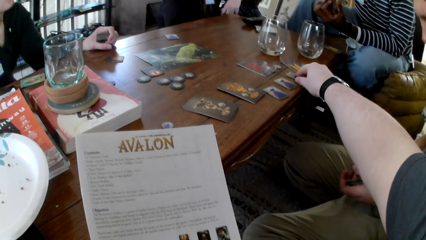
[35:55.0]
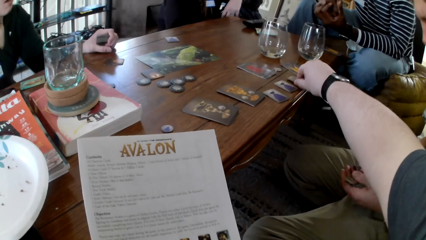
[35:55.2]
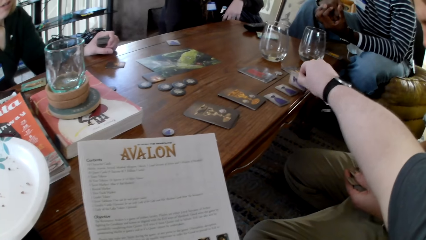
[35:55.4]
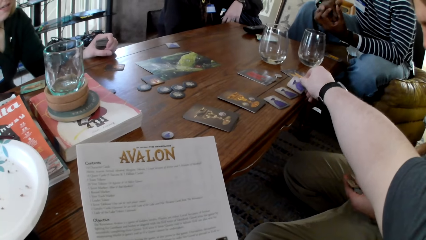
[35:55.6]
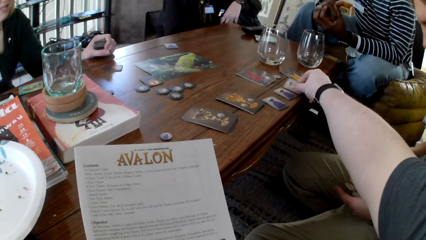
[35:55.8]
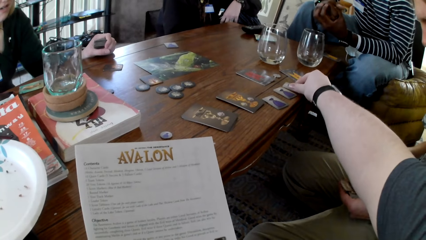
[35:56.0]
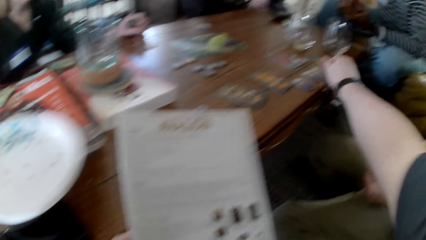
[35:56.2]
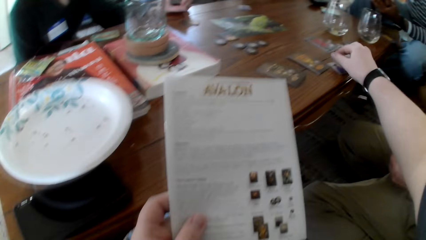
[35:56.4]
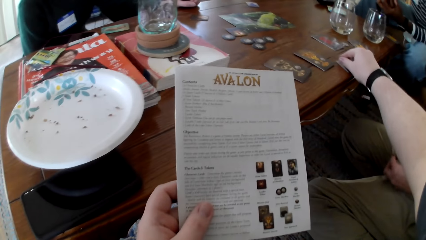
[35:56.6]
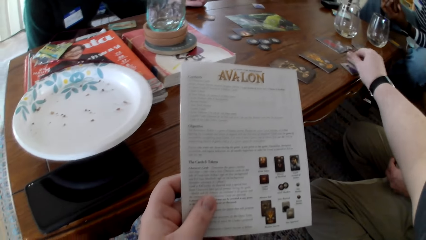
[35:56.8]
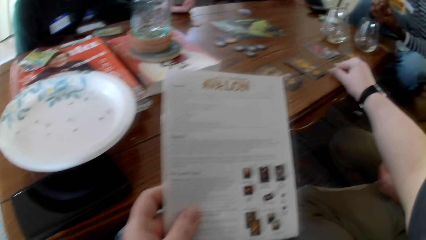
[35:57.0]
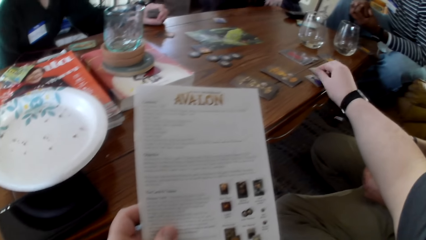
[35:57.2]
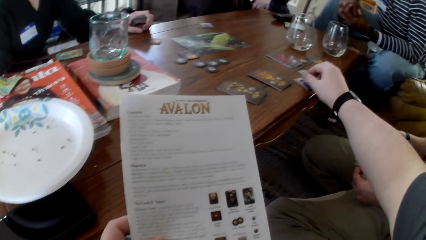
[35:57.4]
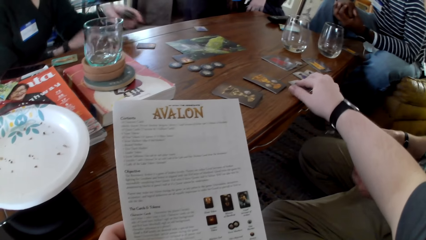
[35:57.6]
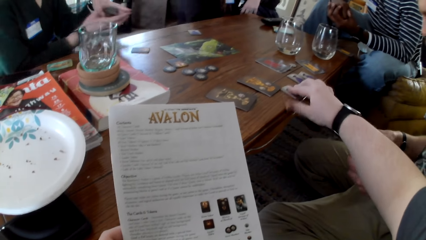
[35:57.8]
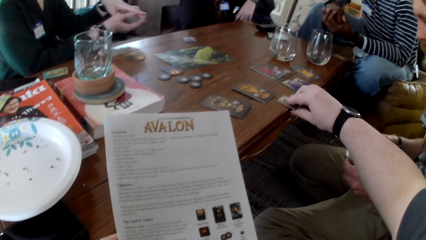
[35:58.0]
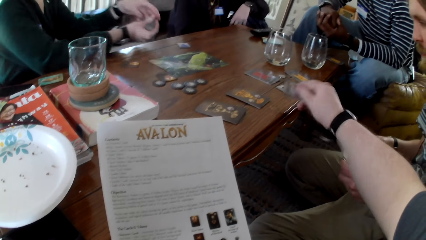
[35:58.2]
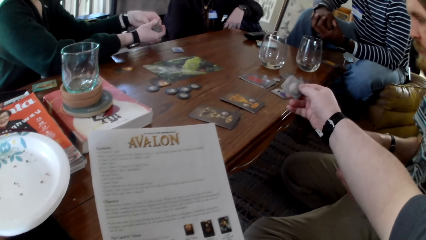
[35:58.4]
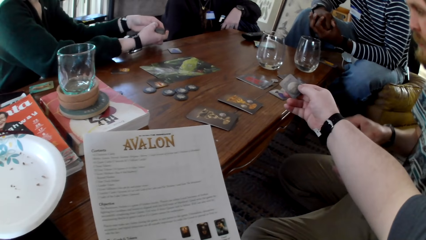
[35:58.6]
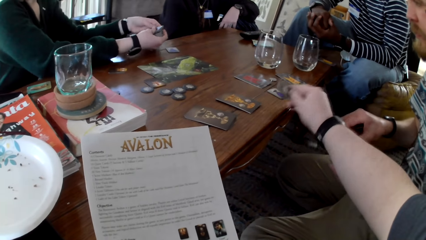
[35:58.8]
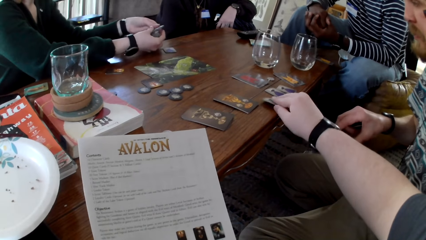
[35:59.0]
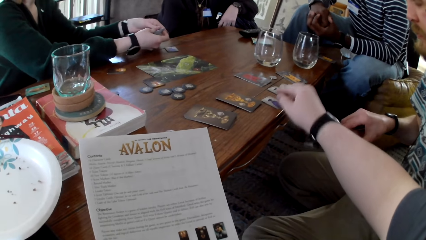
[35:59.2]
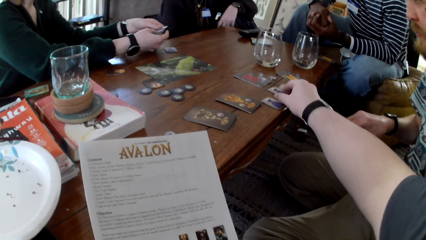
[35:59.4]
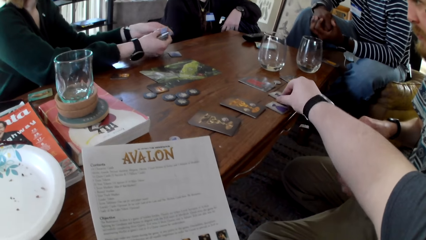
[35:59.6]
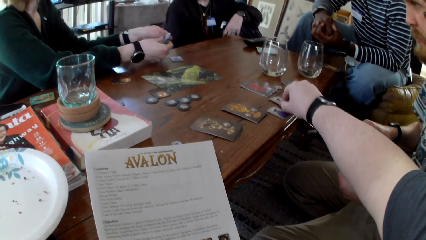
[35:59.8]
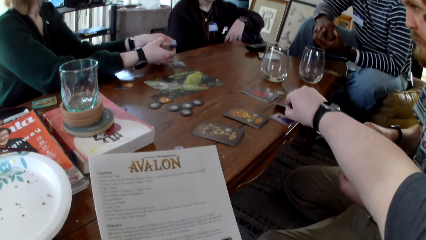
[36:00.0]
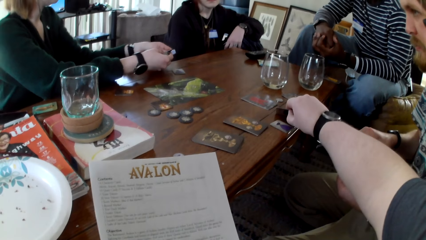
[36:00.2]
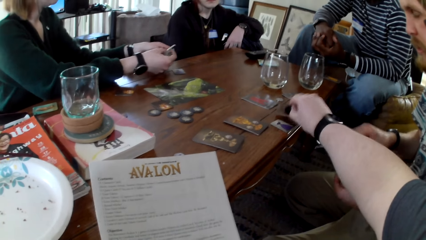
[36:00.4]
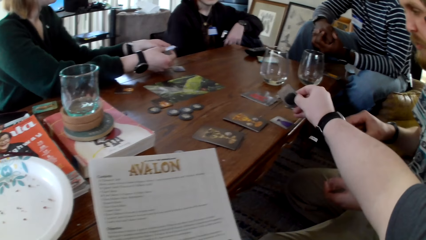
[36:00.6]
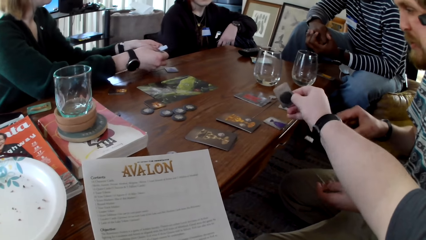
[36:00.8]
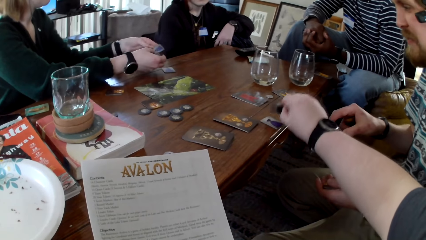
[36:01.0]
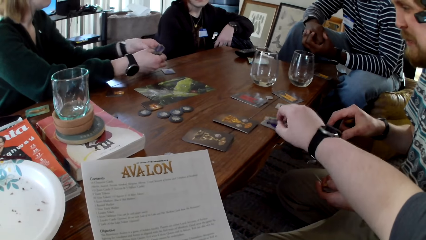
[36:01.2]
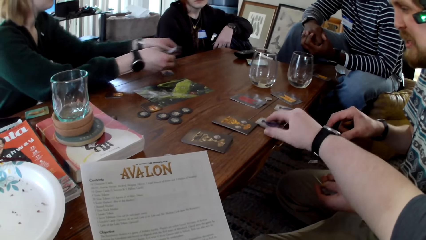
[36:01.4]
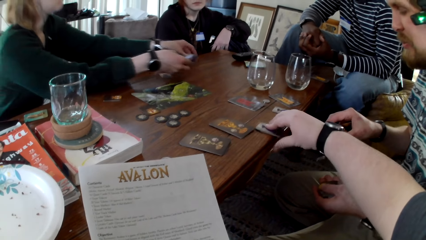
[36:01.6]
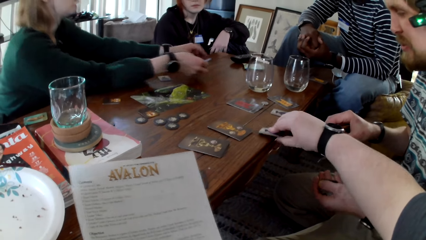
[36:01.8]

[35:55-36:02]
The camera wearer picks a card, puts the card on the table and aligns the cards. They touch the book and pick a card. A woman holds the cards with both hands. The camera wearer checks the card and picks a card. The woman shuffles the cards. The camera wearer touches the cards. The woman touches the cards.

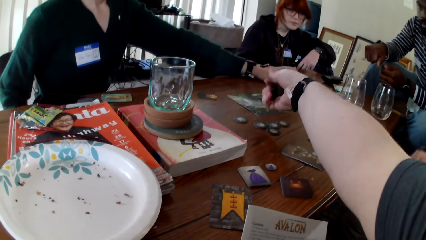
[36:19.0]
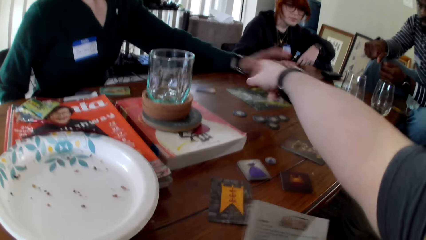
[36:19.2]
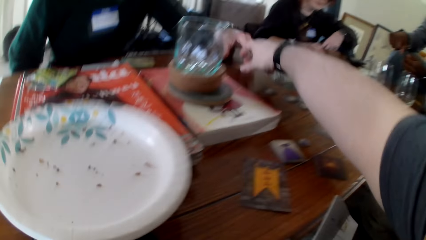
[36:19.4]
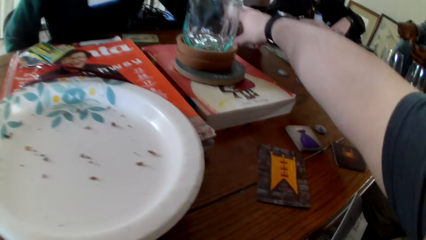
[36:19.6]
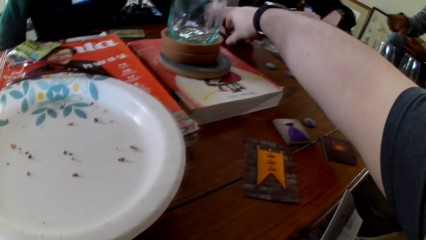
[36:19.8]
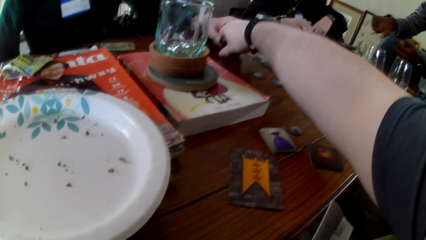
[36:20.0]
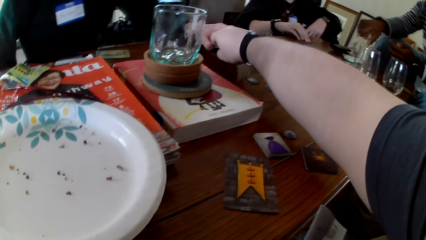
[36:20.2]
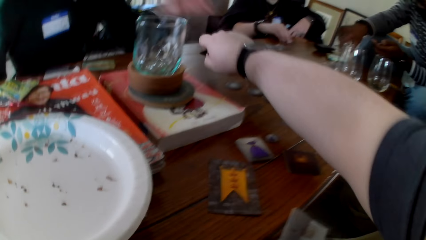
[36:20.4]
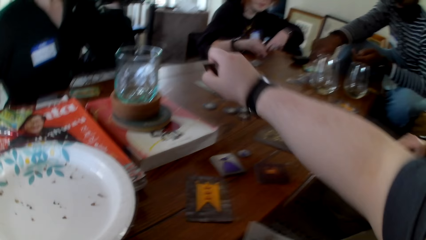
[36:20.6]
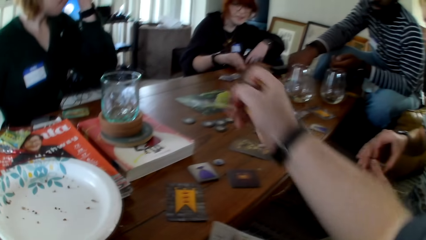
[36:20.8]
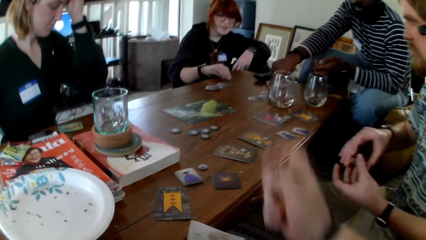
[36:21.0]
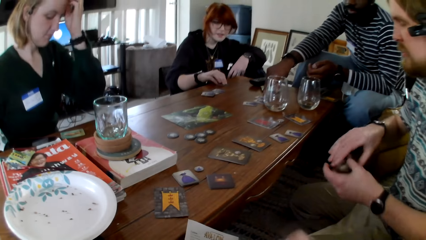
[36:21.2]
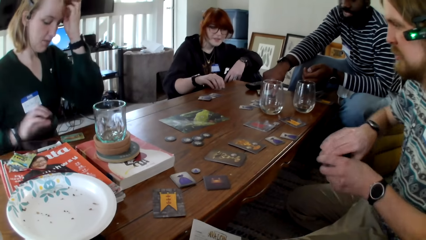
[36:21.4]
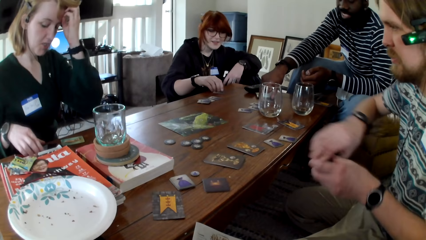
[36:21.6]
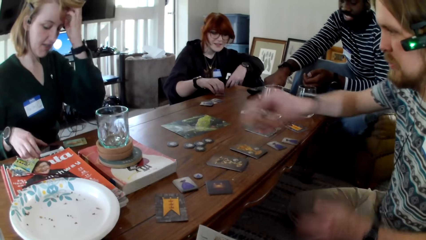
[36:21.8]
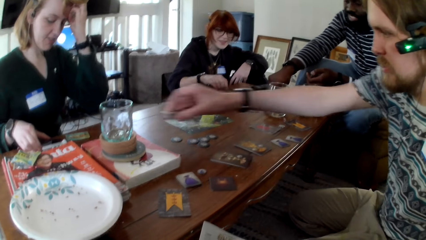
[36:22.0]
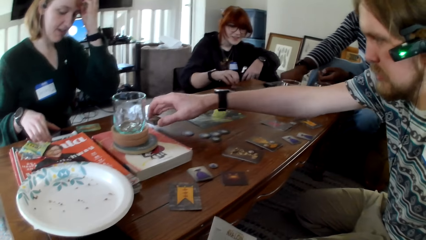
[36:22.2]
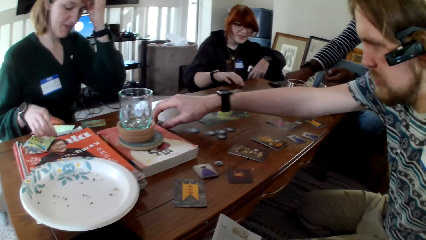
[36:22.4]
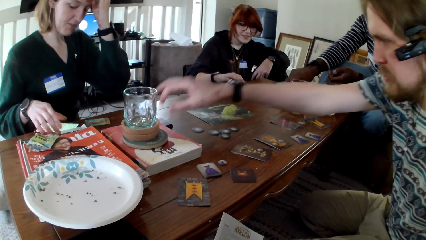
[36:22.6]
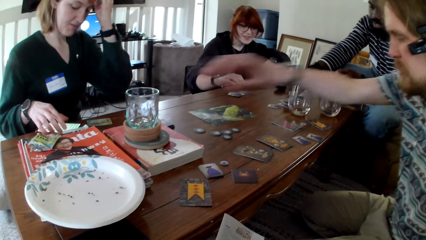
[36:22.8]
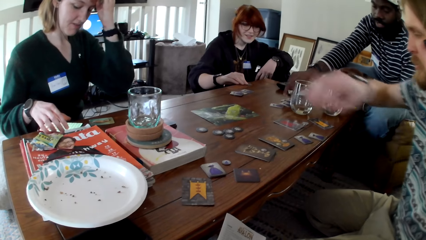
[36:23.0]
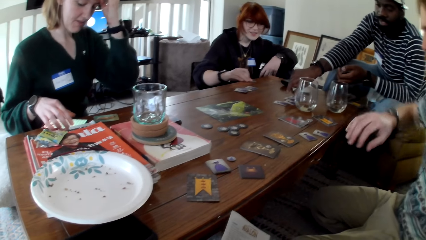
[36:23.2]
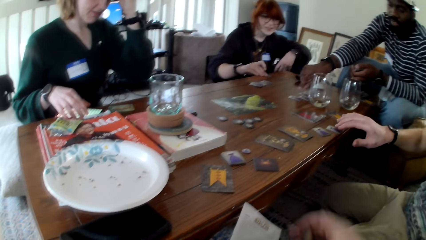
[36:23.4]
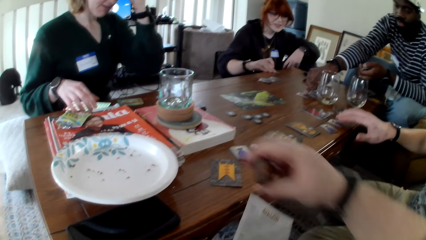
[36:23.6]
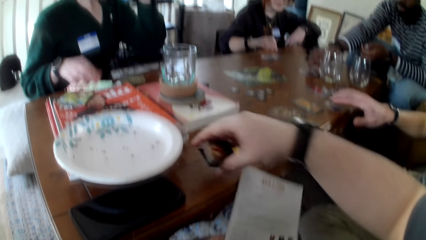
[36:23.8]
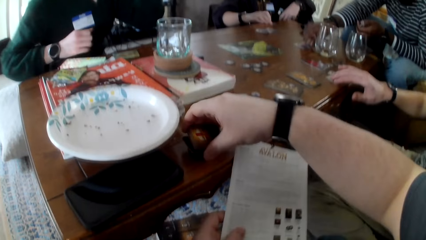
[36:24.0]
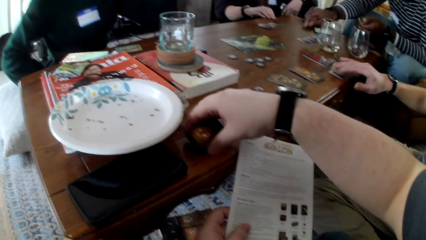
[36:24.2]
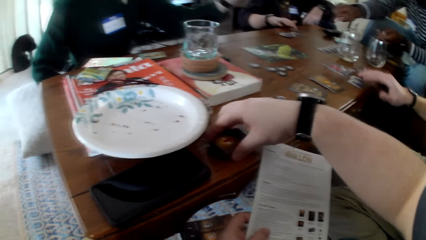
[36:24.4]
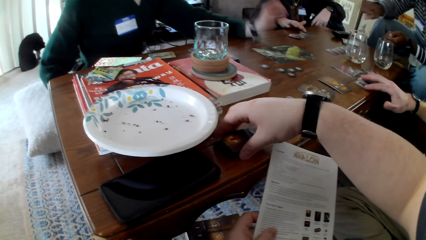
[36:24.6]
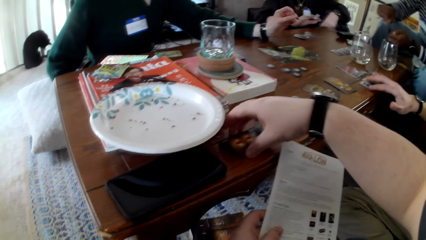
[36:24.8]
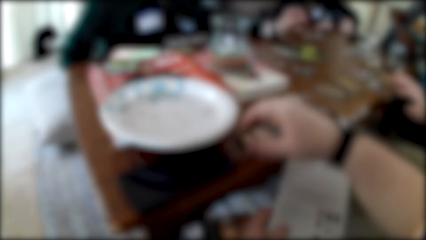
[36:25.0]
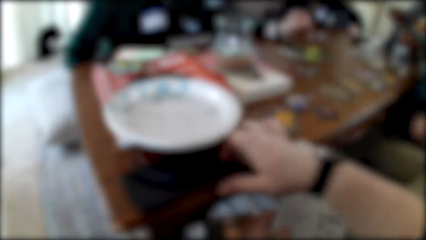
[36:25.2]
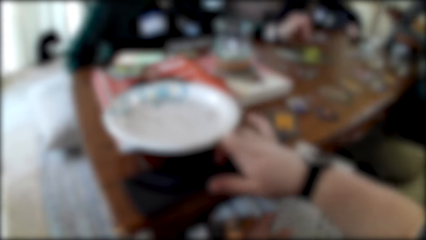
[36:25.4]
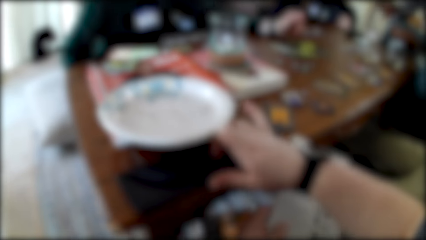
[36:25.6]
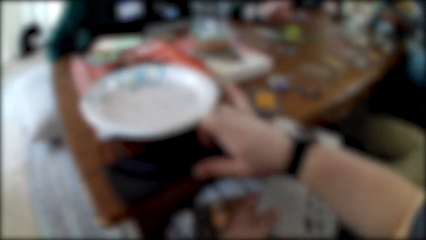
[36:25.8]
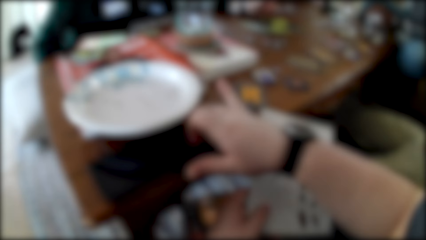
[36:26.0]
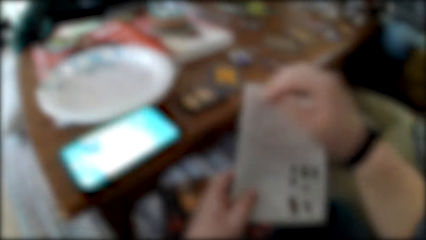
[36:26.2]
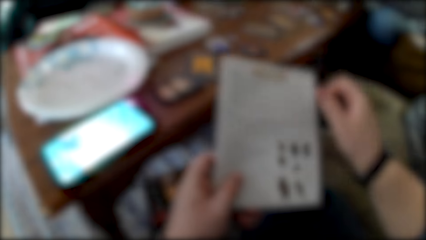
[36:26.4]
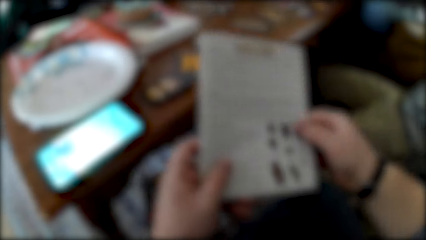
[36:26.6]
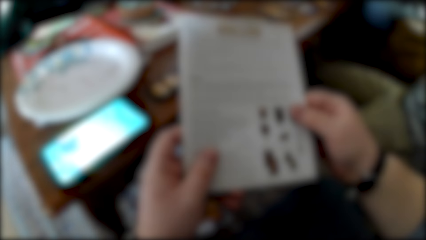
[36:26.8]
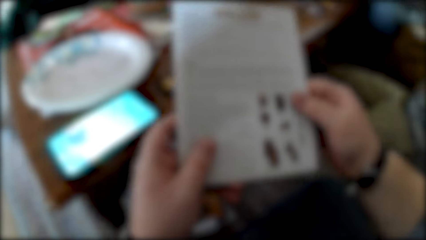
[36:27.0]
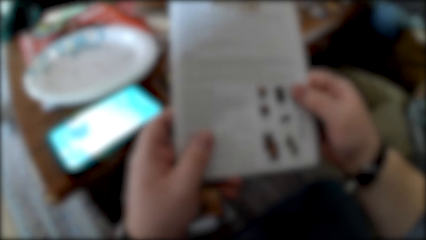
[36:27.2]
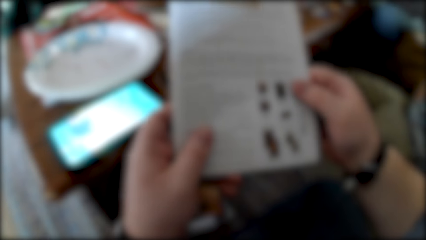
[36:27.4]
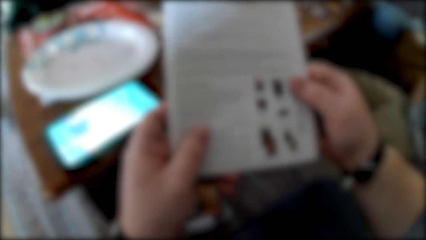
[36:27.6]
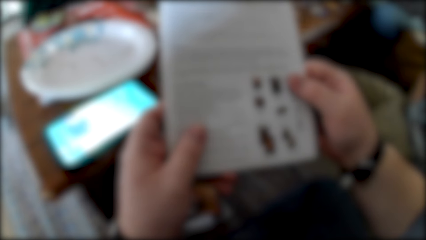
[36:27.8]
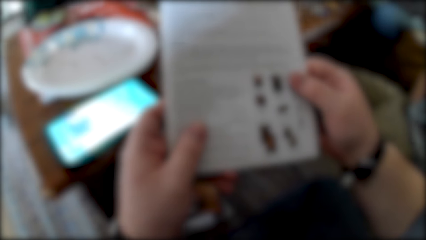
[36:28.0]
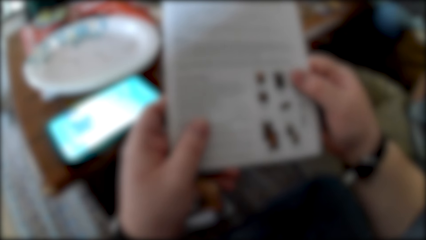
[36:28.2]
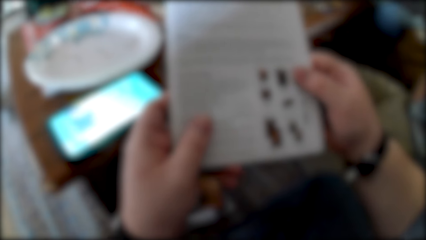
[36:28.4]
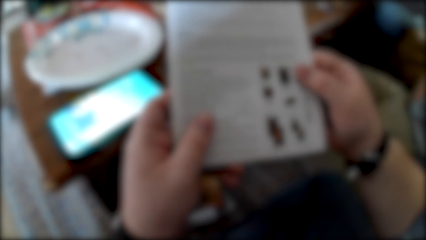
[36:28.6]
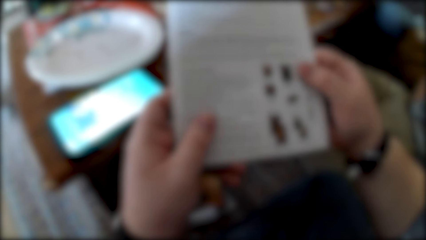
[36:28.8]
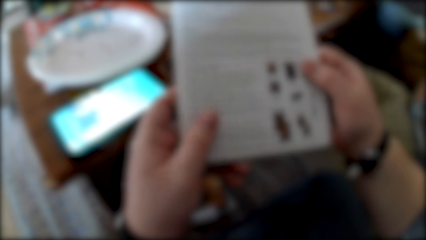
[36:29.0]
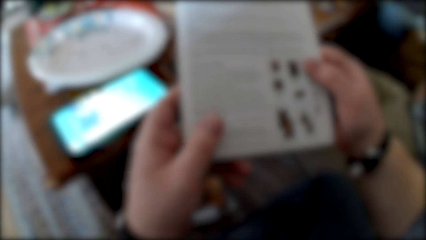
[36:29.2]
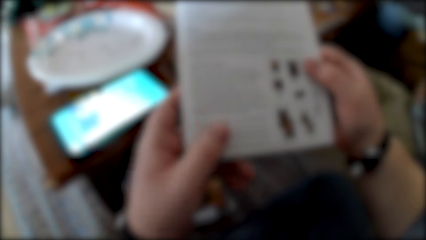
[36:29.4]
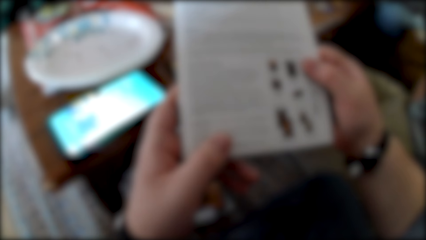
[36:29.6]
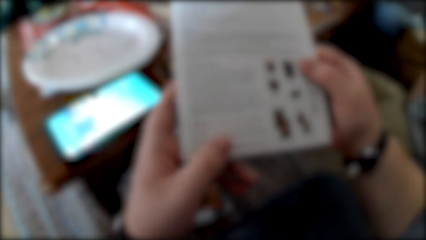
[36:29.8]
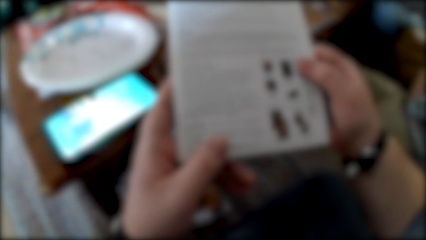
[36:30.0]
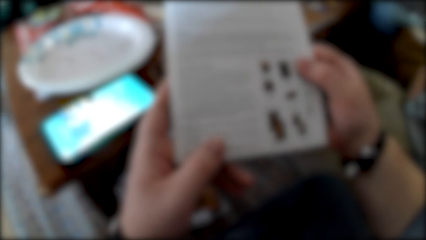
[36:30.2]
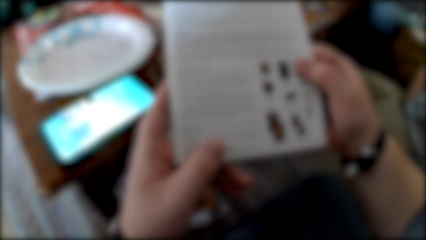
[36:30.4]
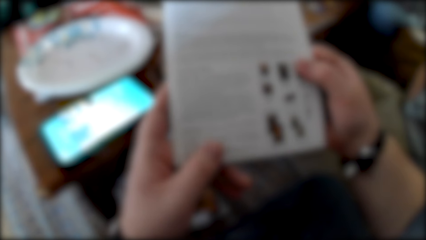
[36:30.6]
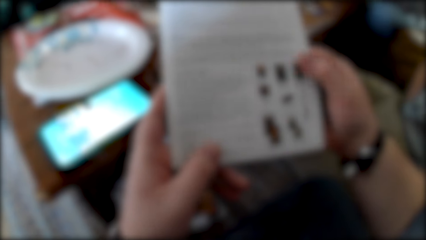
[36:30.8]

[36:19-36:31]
The camera wearer touches the cards and collects the cards. A man aligns the cards, puts the cards on the table and touches the cards. A woman operates her phone. The man pushes the card. The woman pulls her hand off the phone. The camera wearer touches the cards and puts the cards on the table. He operates his phone, touches the phone, pulls his hand off the phone, holds the pamphlet with both hands, touches the book and reads the pamphlet.
